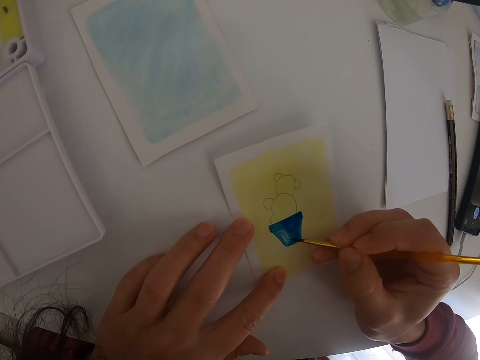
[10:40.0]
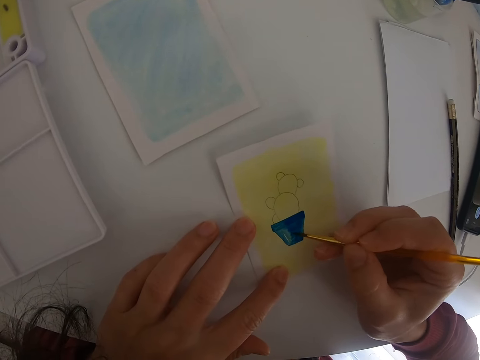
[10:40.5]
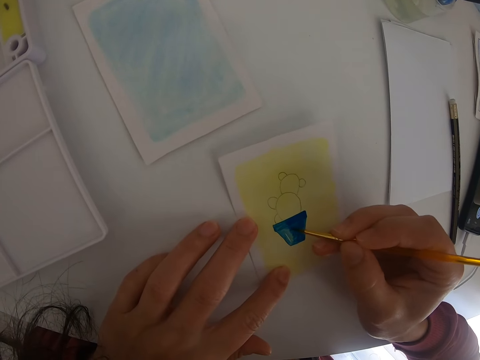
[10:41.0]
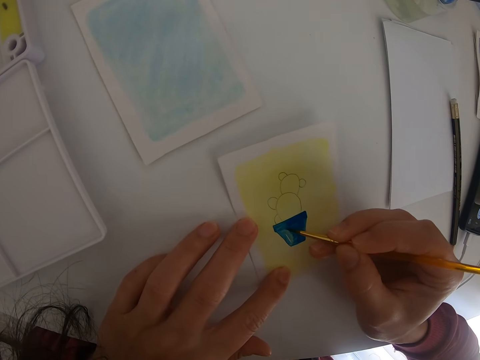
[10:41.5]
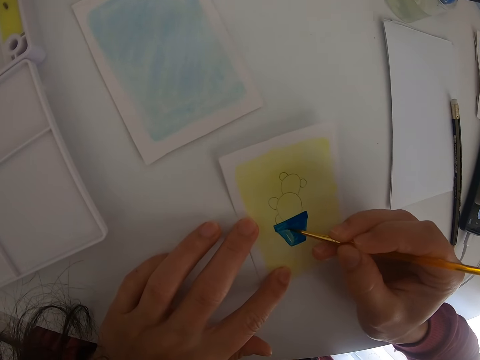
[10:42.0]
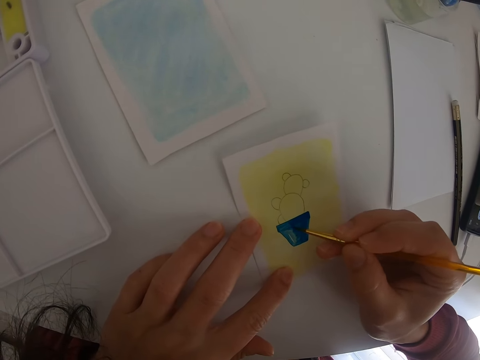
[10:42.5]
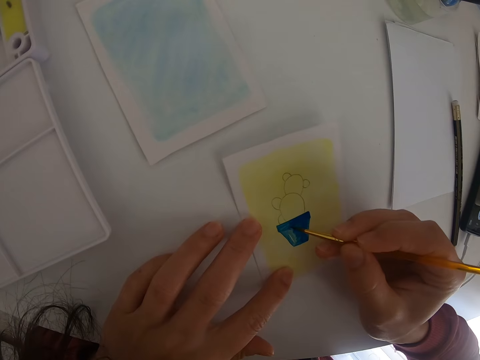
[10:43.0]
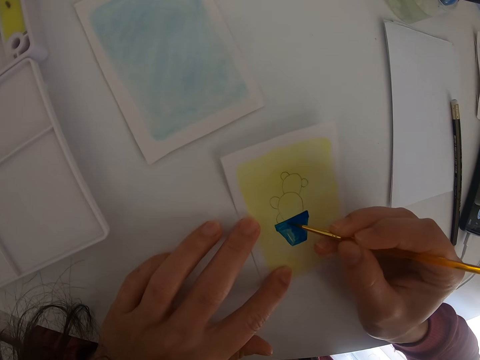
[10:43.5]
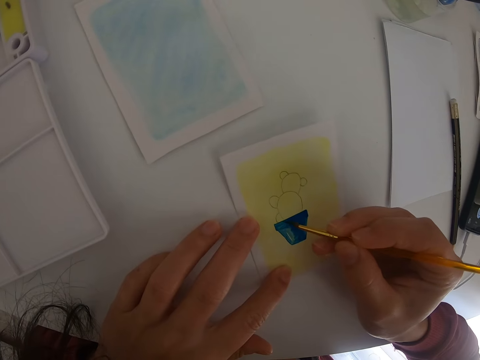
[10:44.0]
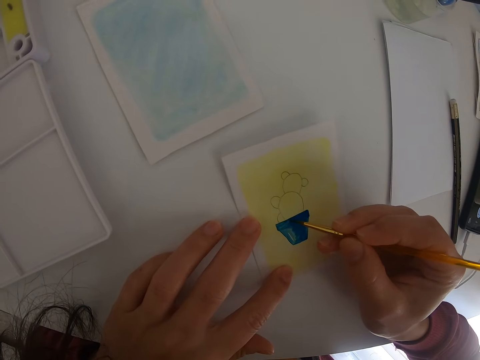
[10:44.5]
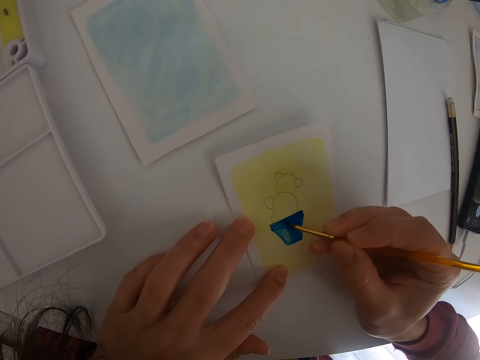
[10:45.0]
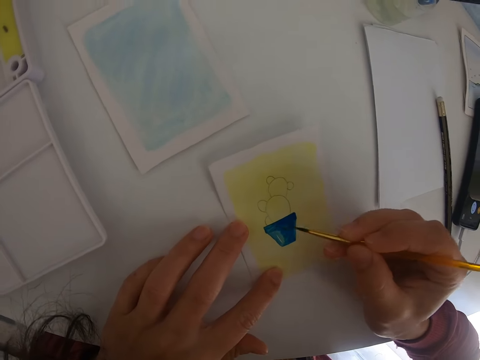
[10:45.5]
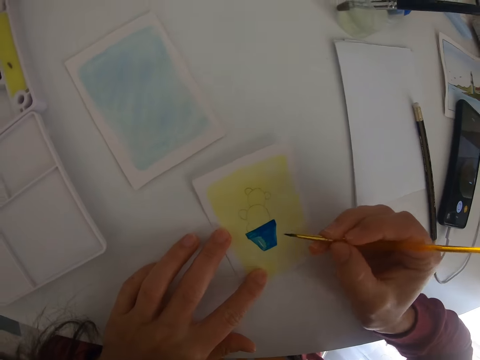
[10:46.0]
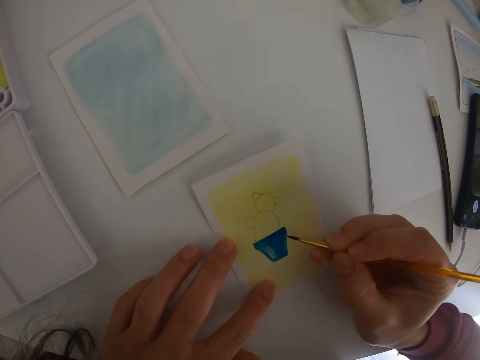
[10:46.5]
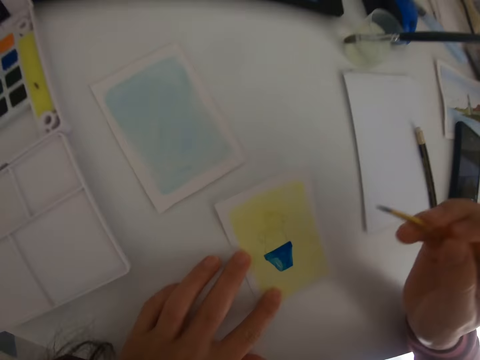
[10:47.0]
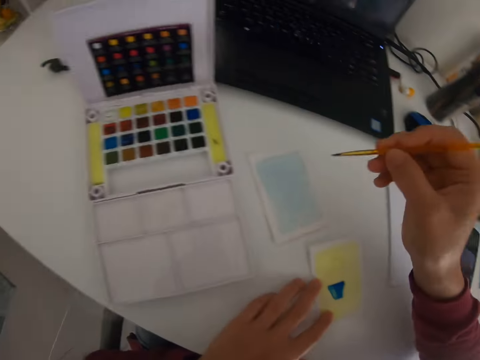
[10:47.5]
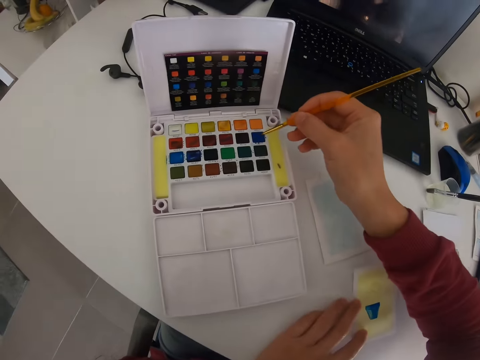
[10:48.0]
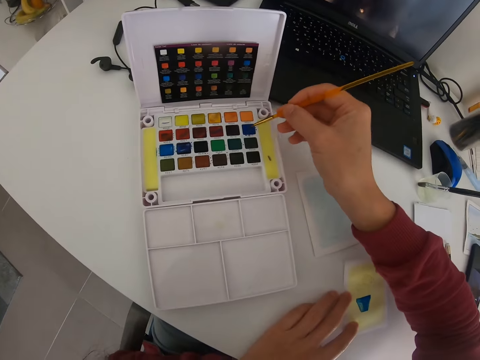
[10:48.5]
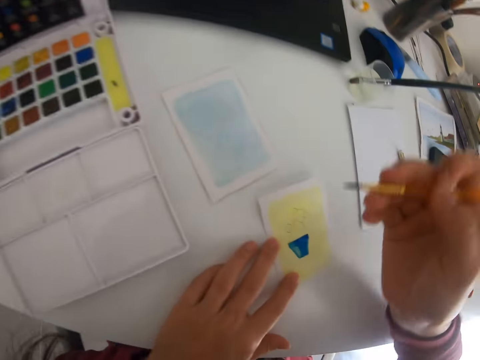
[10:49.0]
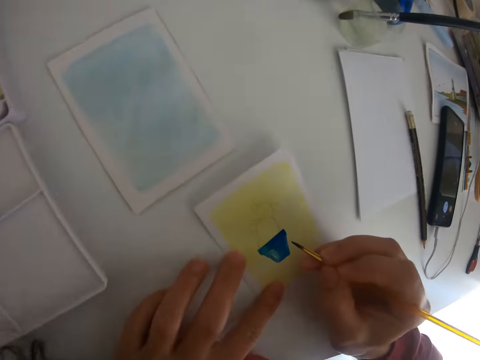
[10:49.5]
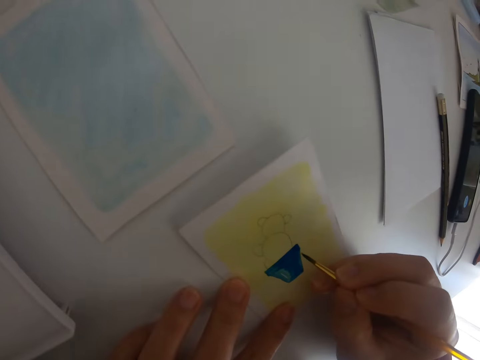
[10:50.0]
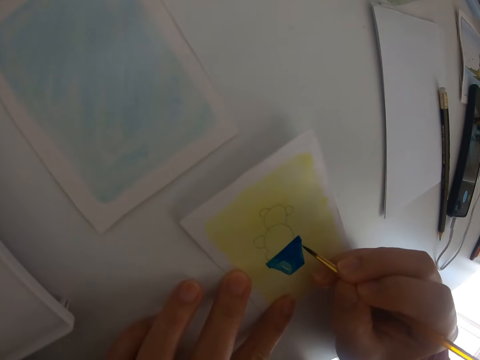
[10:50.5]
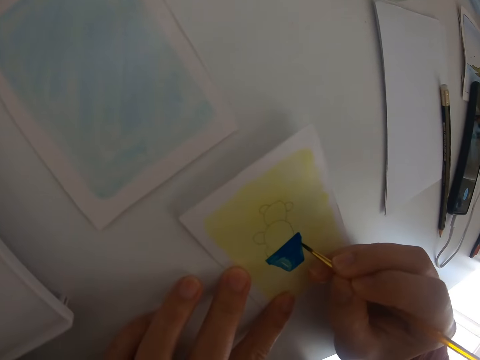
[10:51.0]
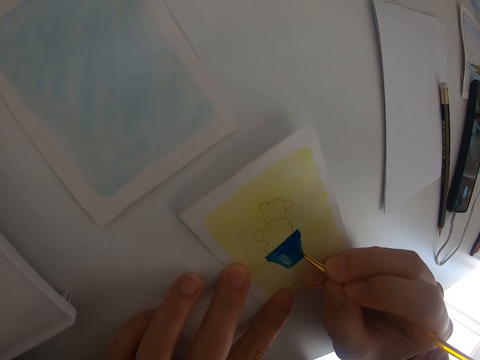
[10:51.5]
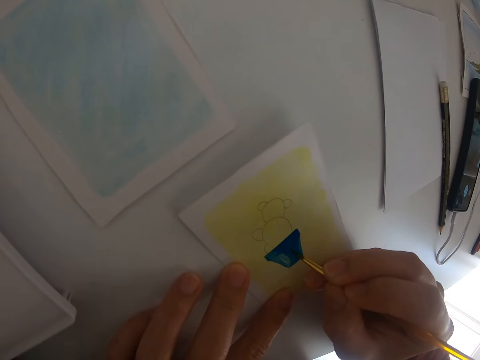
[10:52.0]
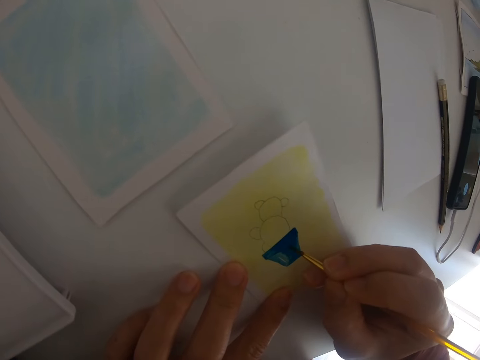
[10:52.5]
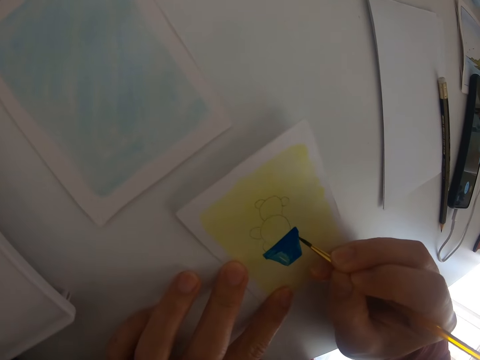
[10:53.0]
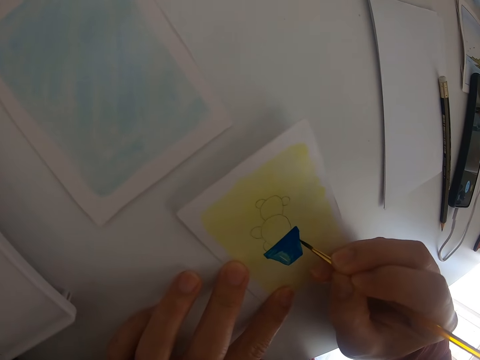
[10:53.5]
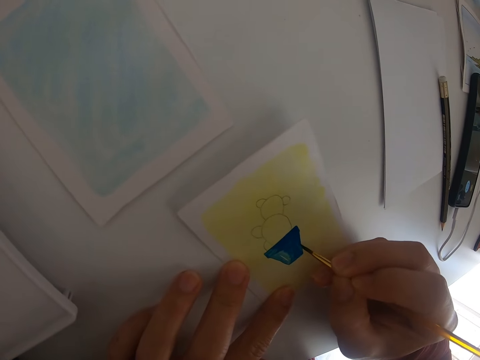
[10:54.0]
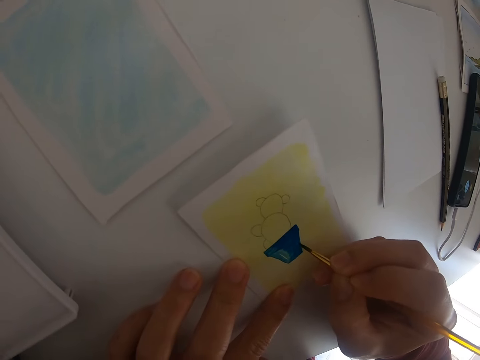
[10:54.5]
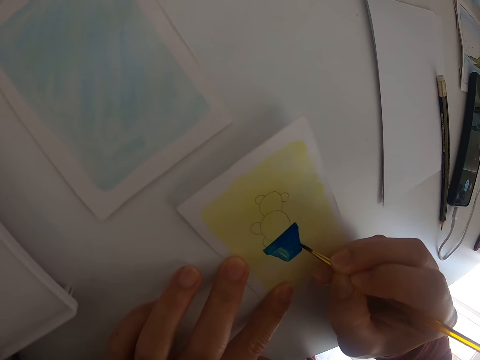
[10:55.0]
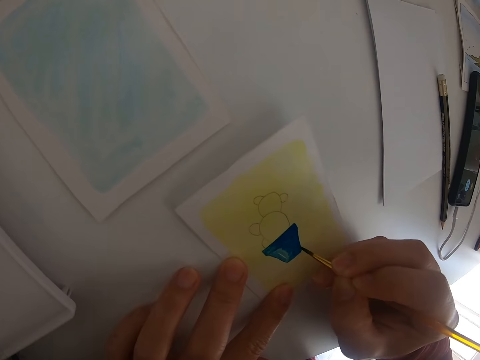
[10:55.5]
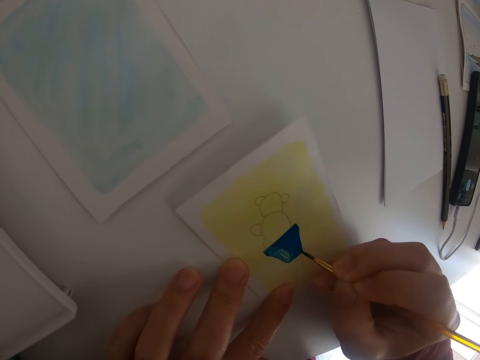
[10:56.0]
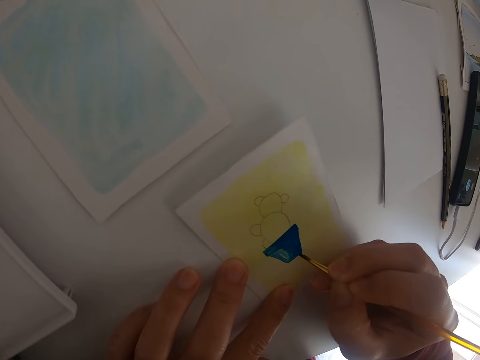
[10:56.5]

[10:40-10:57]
The camera wearer moves the paint brush. They lift the right hand. They paint a drawing on a piece of paper. They dip the painting brush in the blue paint. They rub the paint brush in the paint. They move the paint brush. They paint the drawing on the piece of paper.

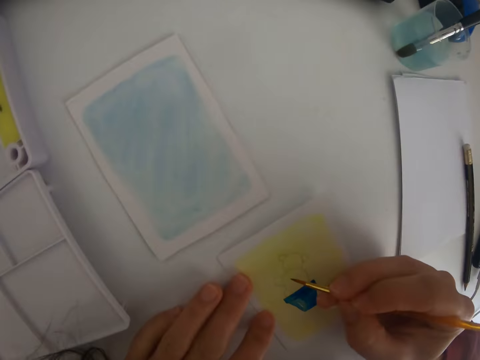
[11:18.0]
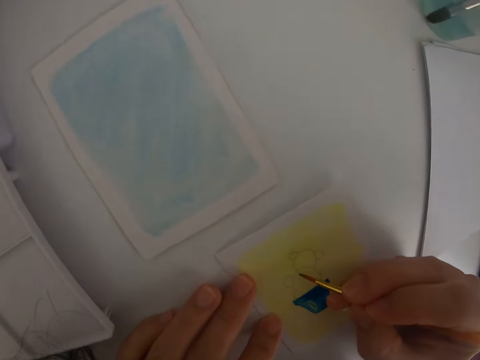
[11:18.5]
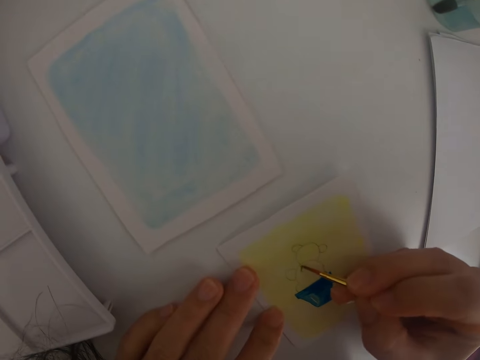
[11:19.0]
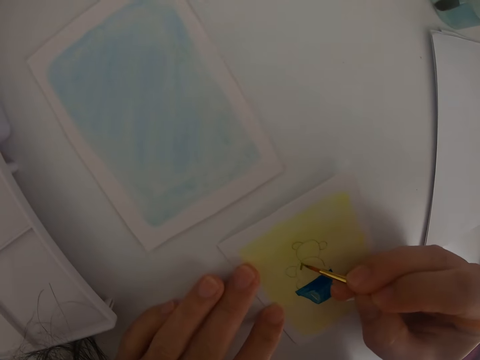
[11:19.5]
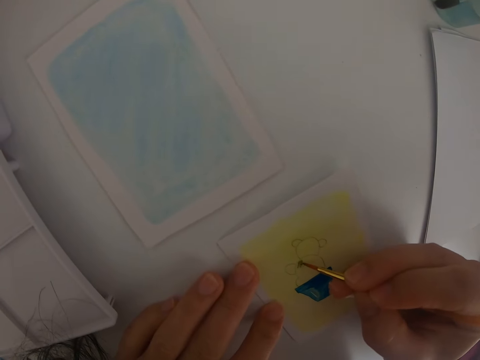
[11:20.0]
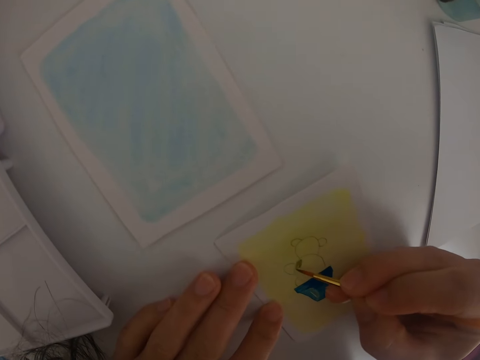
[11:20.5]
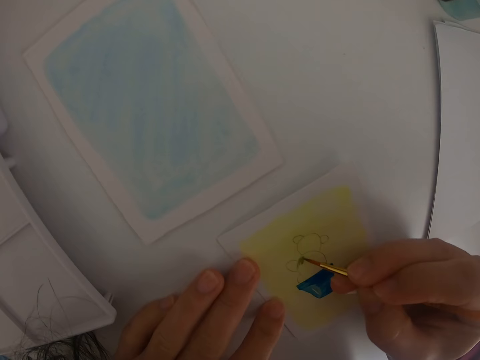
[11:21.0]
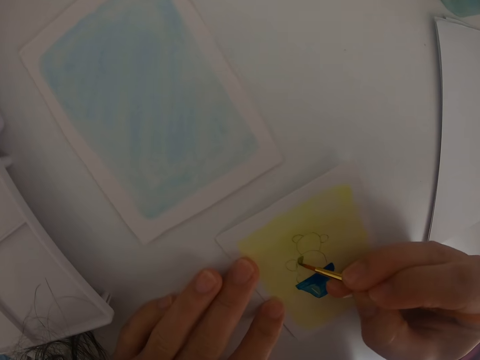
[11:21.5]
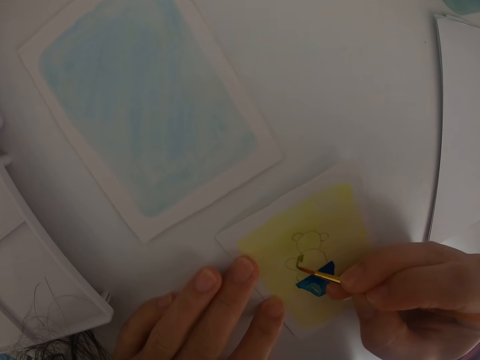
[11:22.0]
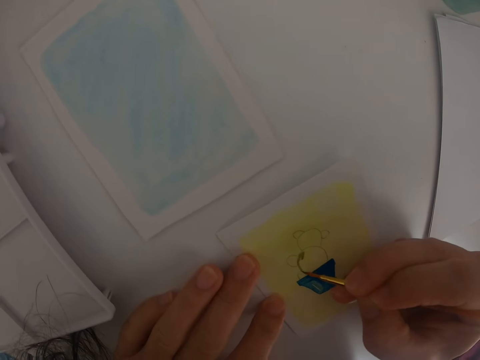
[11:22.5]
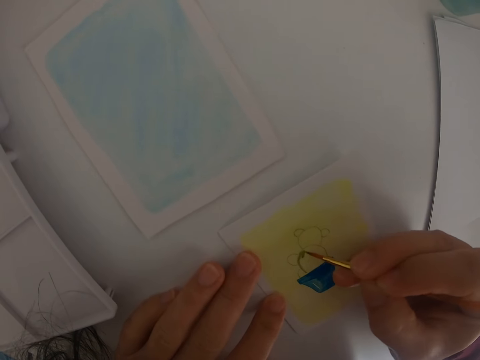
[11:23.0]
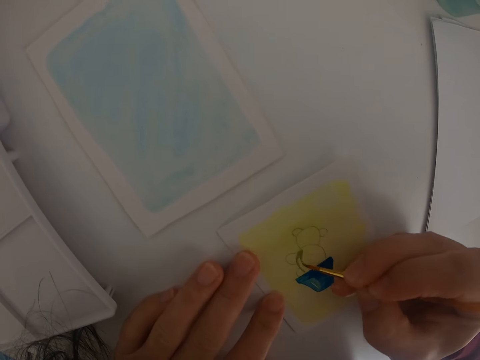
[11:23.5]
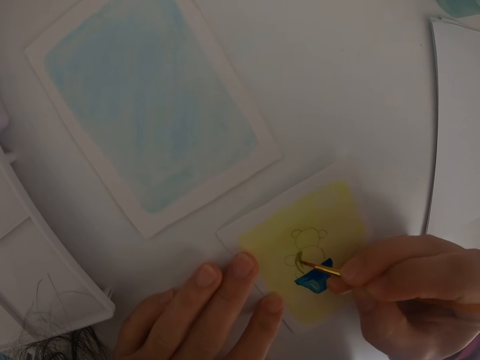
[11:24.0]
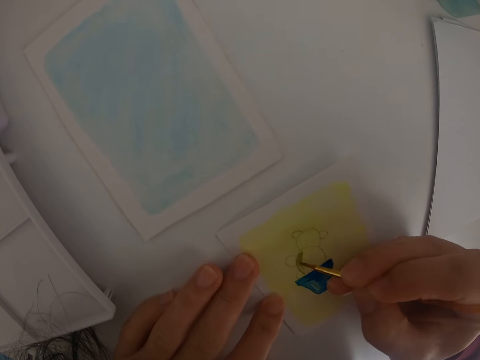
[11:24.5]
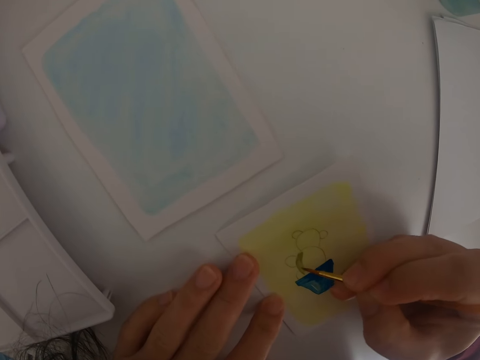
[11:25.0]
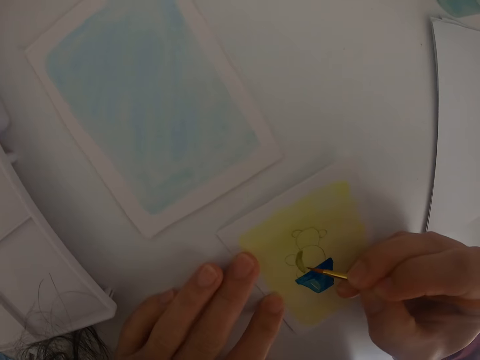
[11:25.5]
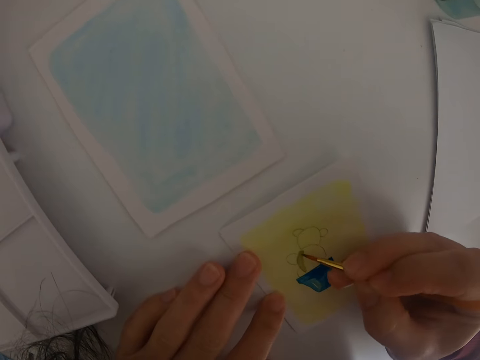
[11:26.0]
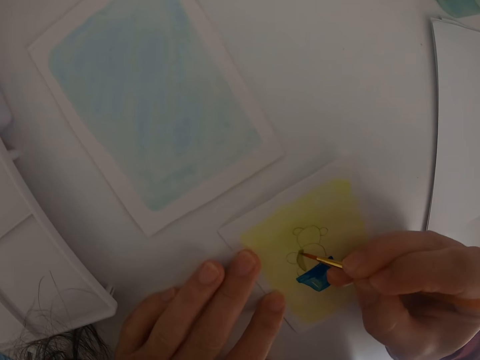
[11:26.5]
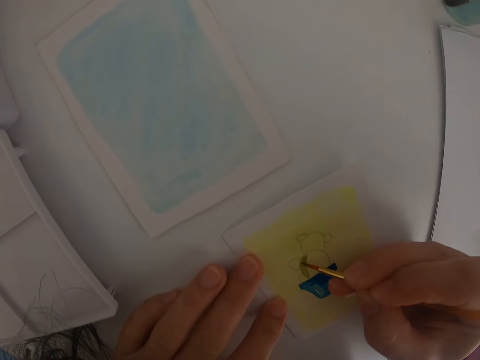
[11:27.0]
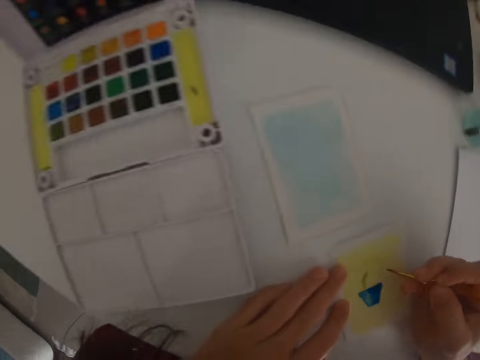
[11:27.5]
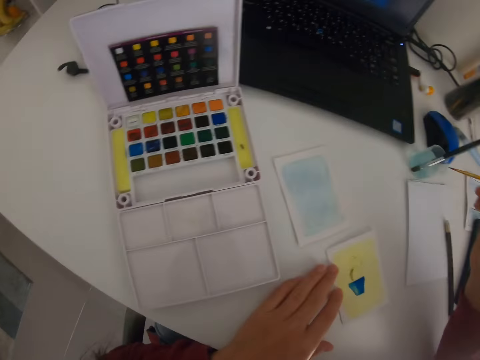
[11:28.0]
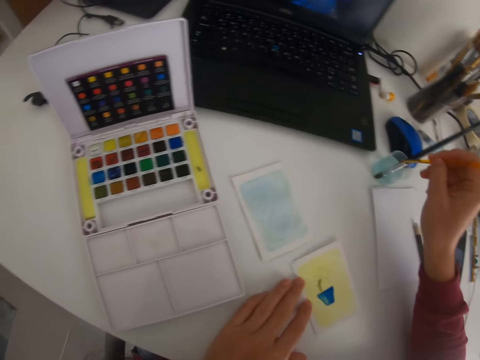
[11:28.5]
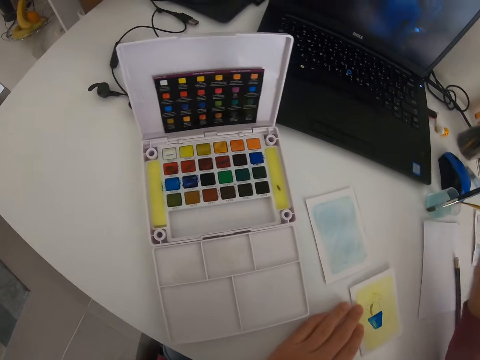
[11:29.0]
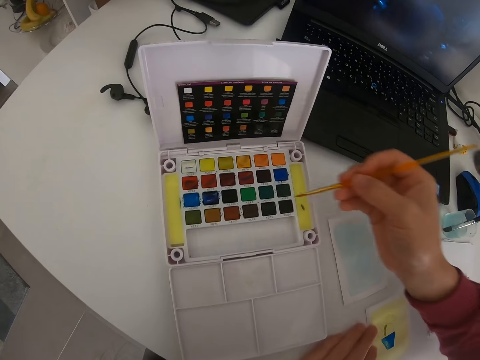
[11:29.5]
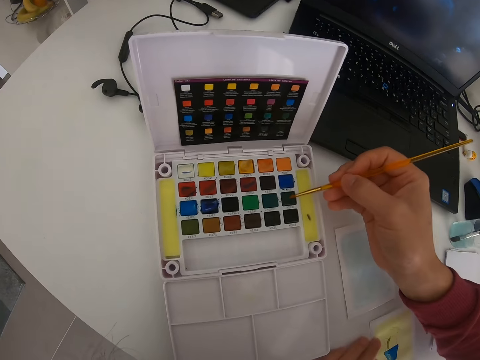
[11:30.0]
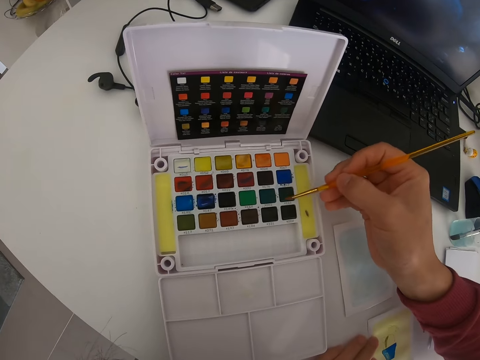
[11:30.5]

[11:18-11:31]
The camera wearer paints a drawing on a piece of paper. They move the paint brush. They dip the paint brush in the water. They move the paint brush. They dip the painting brush in a different paint color. They rub the paint brush in the paint.
